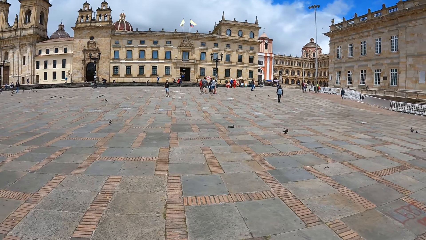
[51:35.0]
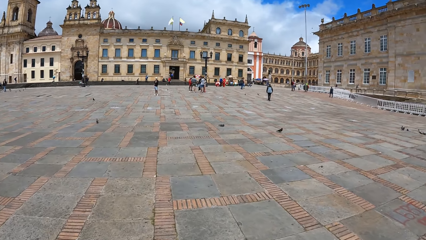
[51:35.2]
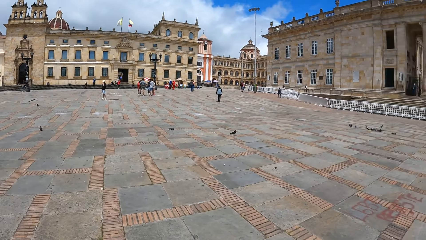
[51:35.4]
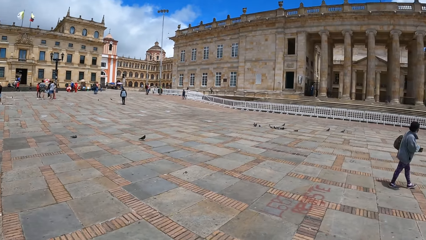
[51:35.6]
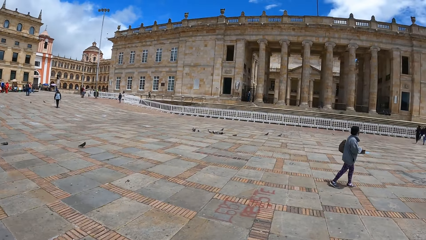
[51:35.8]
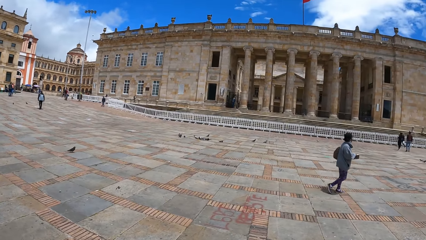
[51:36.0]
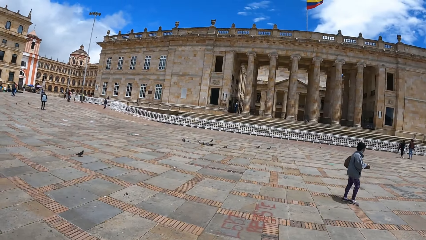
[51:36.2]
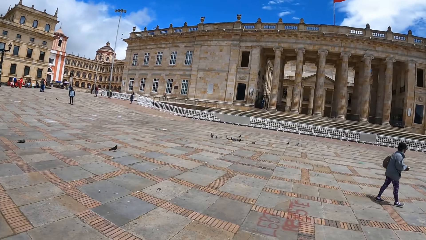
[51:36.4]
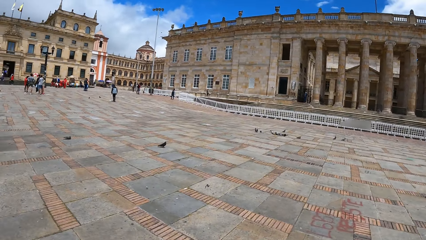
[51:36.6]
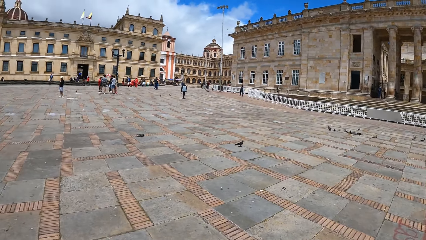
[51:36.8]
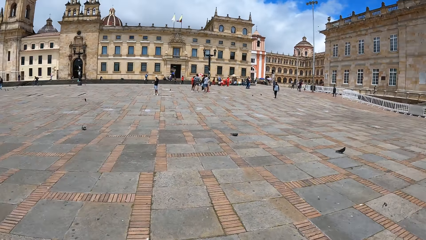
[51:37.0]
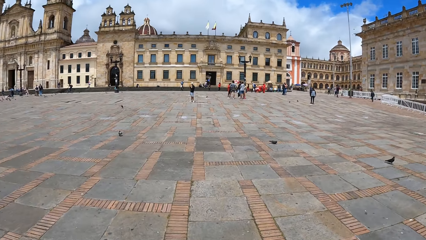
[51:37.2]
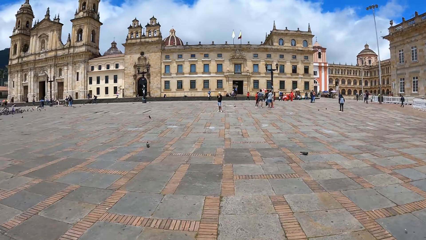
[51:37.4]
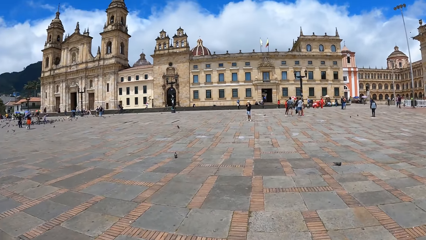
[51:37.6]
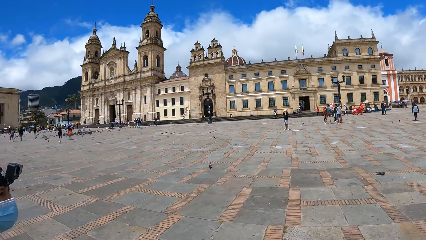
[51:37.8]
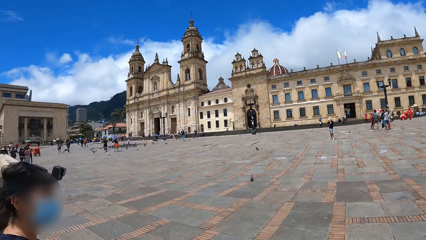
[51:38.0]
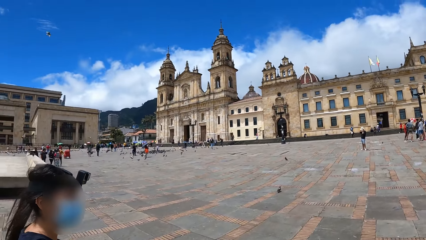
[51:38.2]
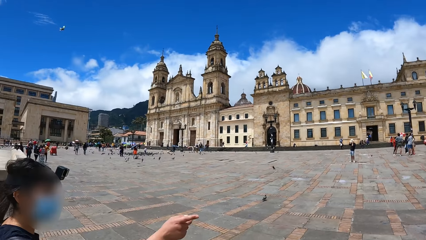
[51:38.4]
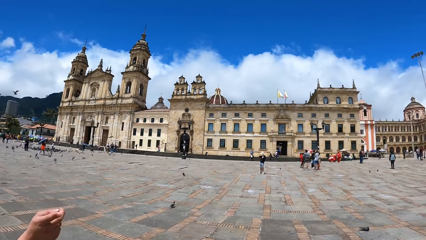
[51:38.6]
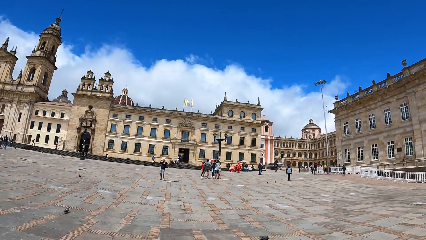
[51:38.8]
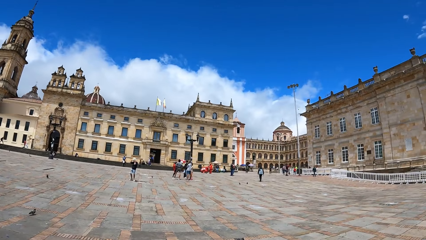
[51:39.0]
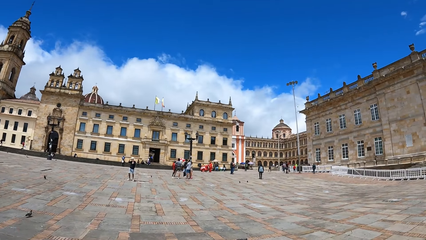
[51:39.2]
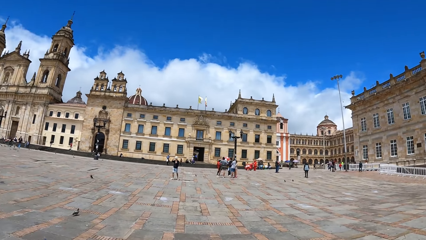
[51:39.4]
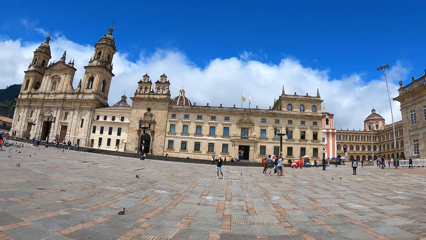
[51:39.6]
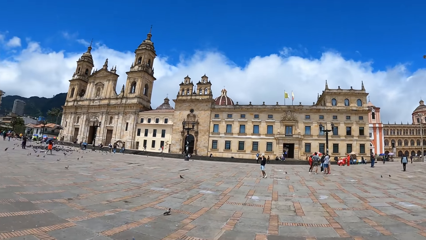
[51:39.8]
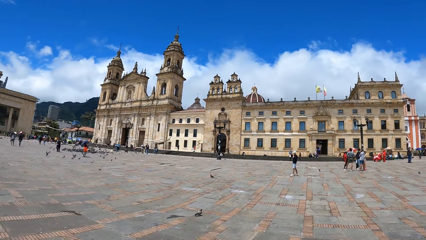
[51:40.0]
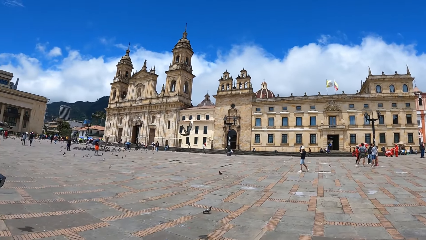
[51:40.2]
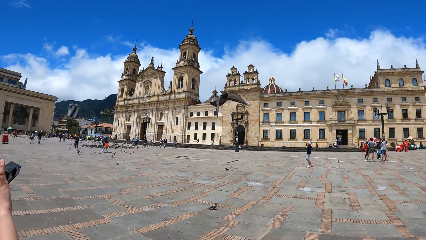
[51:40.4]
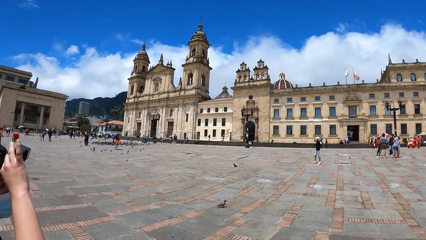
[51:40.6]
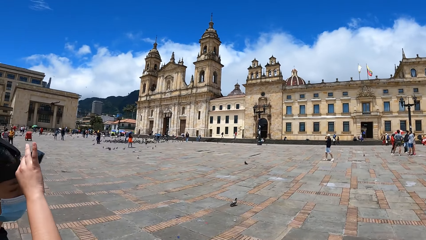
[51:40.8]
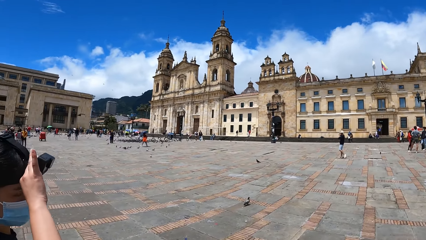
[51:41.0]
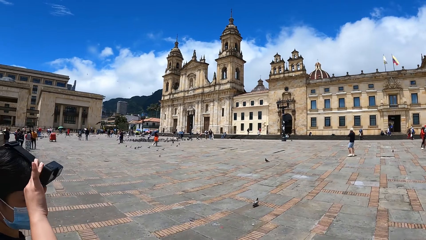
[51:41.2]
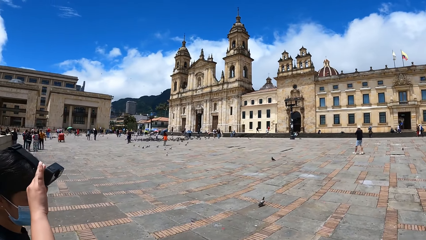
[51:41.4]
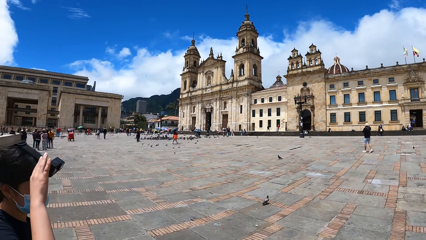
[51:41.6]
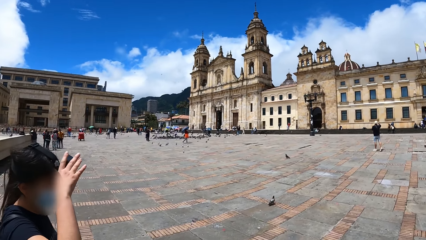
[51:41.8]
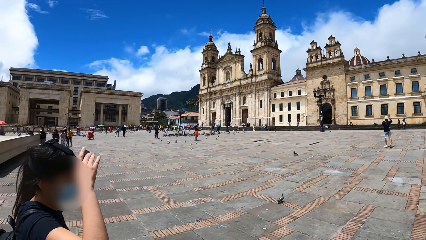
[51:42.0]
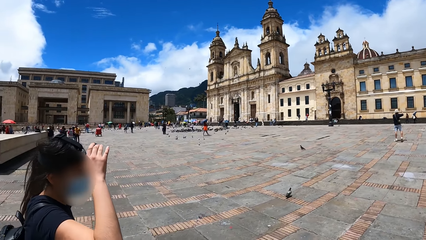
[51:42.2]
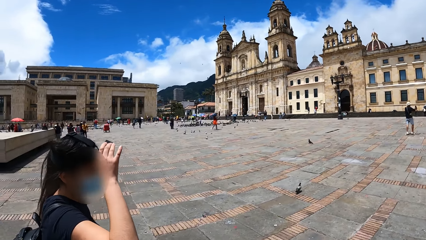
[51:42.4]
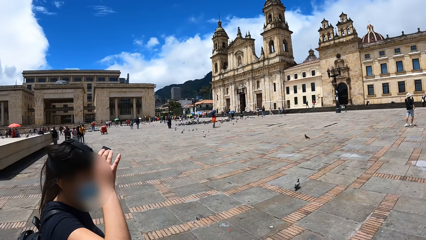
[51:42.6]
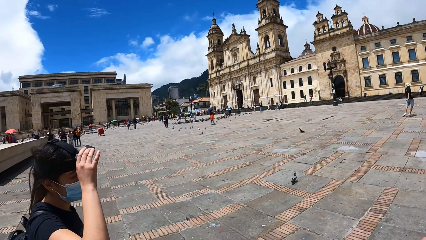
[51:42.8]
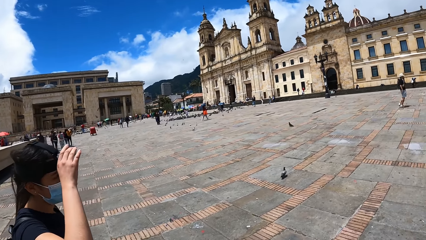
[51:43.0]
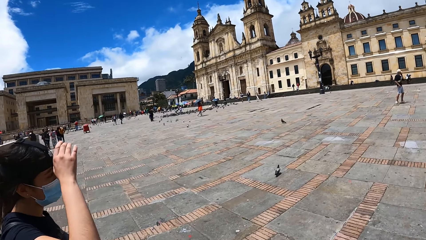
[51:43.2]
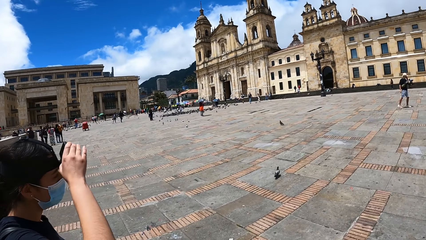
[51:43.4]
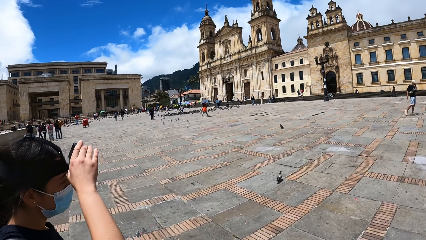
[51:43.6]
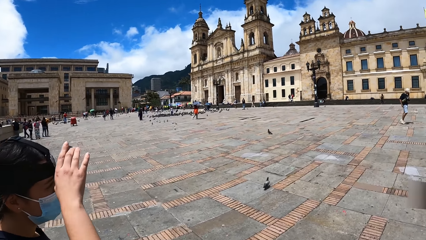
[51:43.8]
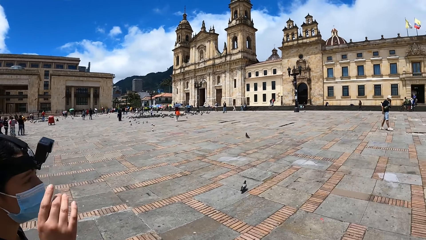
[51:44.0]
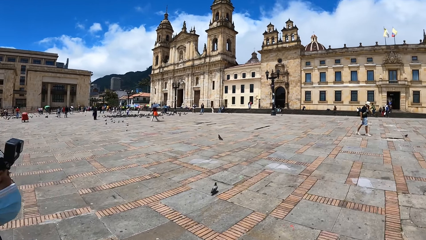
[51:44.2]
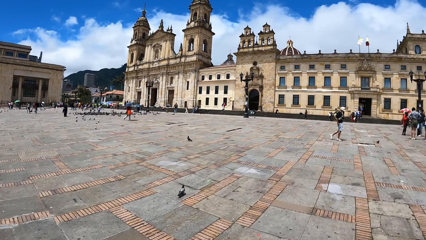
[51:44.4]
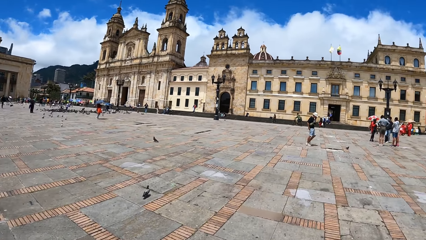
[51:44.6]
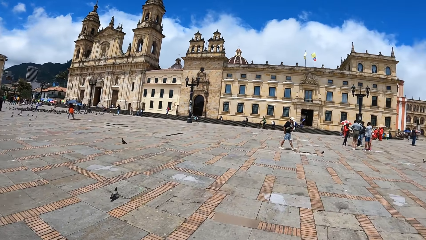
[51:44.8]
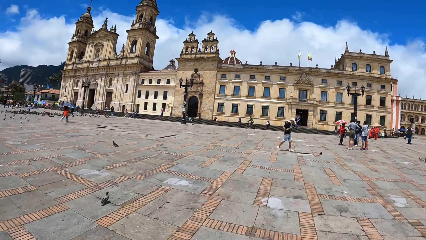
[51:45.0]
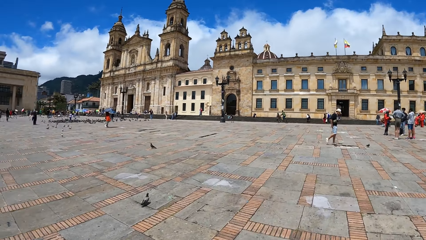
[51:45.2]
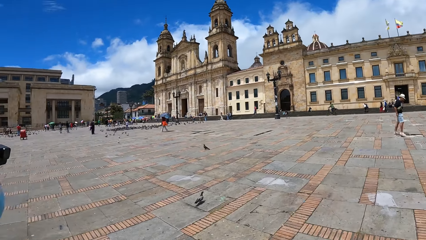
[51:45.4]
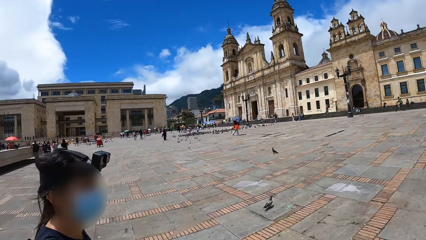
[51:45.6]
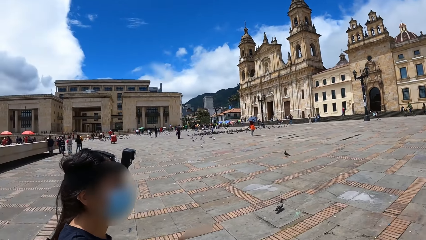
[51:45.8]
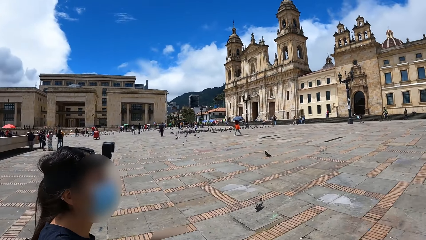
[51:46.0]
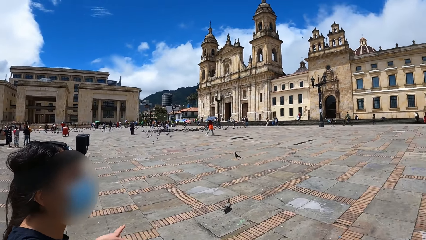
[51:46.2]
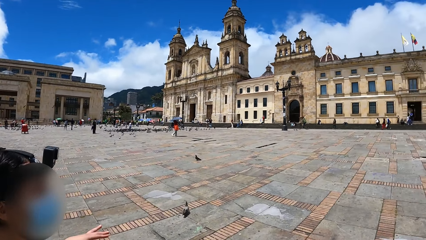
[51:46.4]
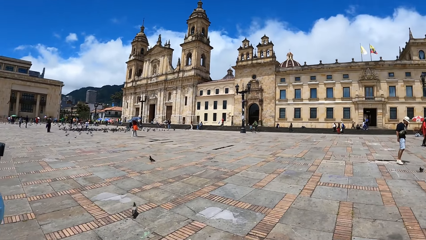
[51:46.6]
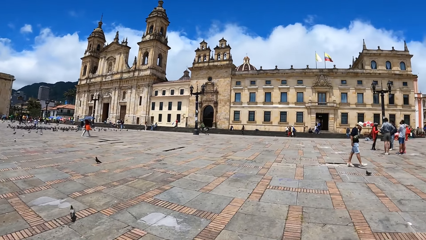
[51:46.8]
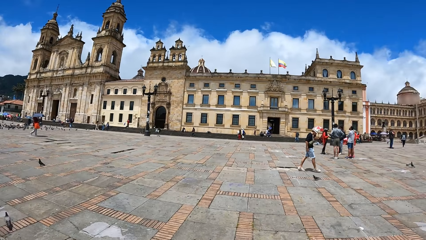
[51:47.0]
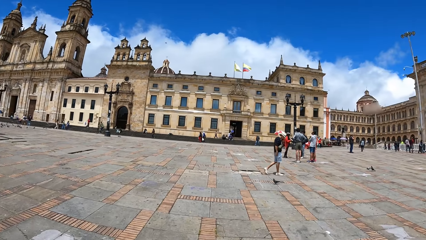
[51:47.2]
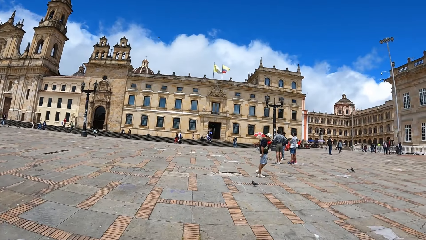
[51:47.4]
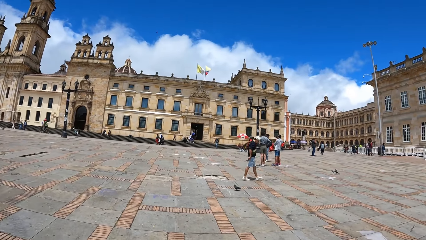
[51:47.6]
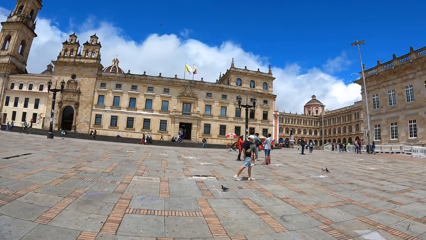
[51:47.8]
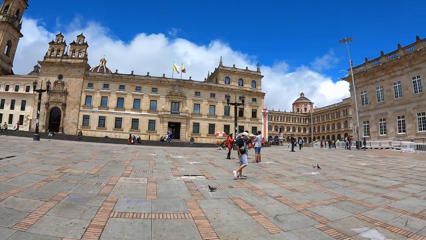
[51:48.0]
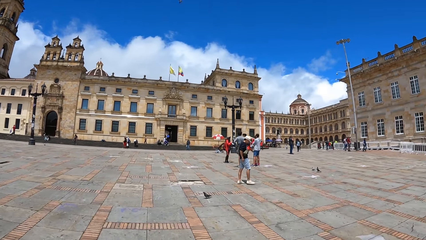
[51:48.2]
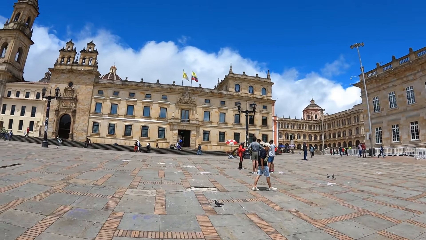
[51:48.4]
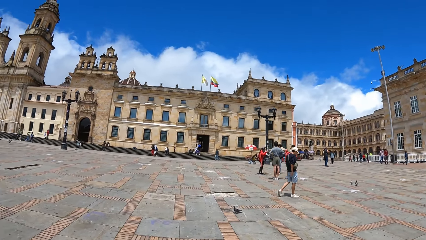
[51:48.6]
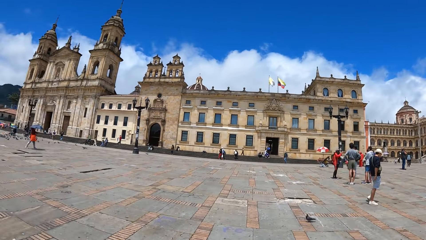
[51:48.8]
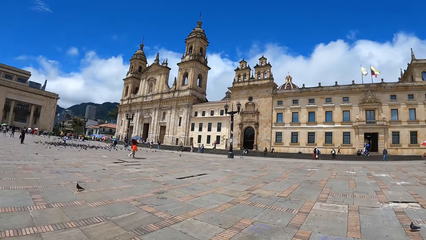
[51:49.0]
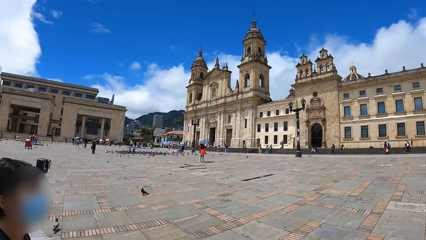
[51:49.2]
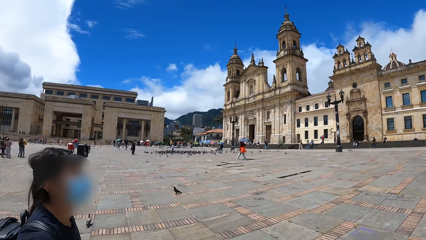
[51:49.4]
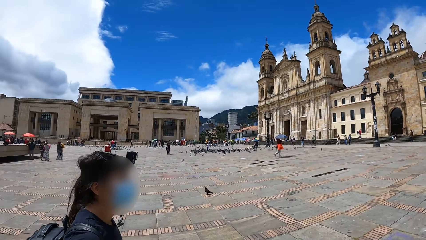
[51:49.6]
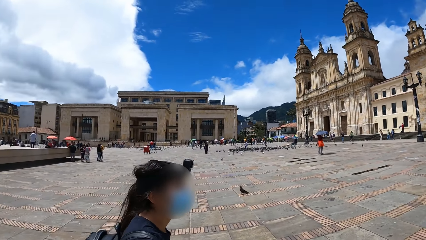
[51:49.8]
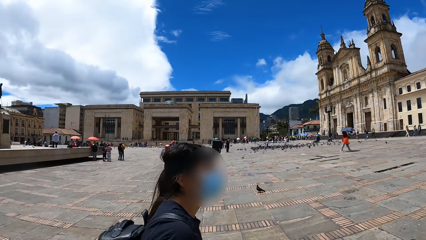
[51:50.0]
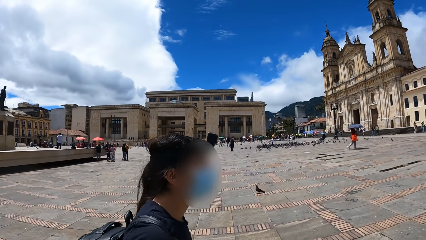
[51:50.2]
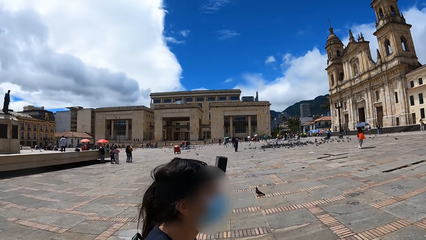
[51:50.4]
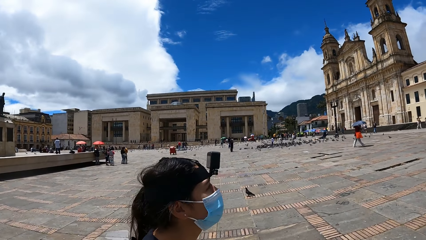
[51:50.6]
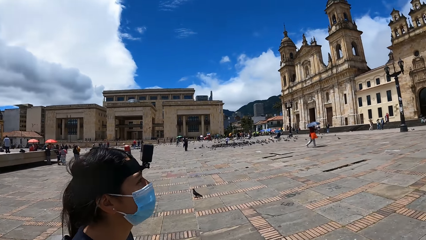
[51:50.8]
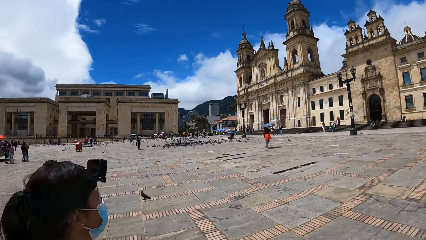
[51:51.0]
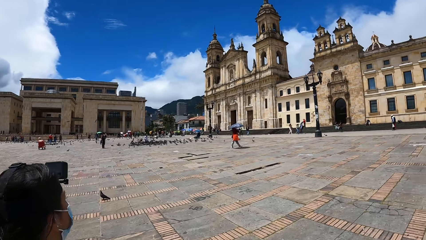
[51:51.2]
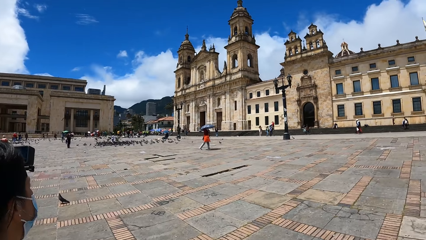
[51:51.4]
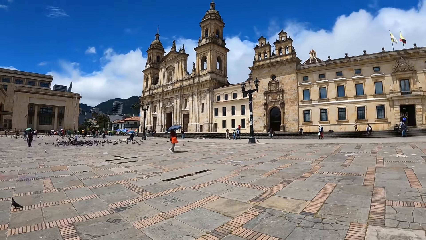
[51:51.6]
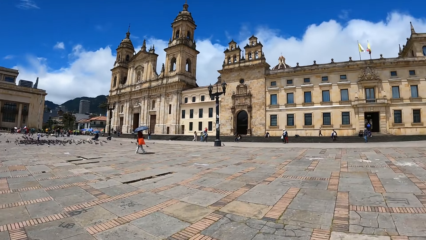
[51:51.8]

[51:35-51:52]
The woman adjusts a head camera on her head with her right hand.
